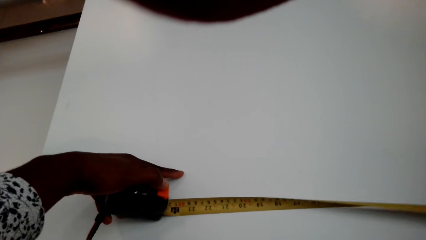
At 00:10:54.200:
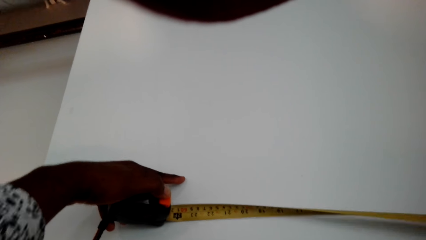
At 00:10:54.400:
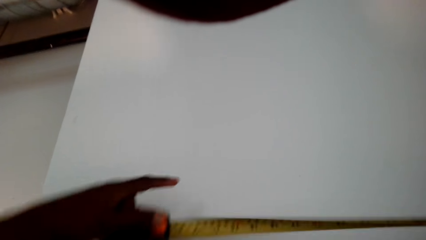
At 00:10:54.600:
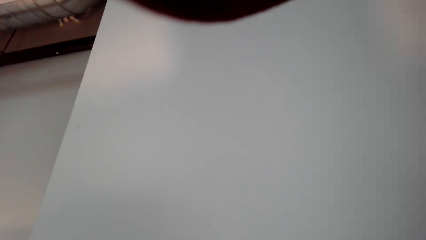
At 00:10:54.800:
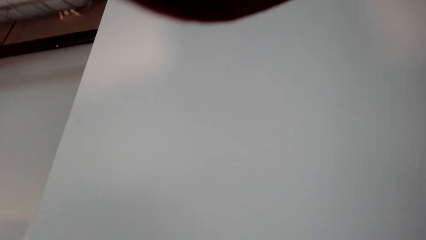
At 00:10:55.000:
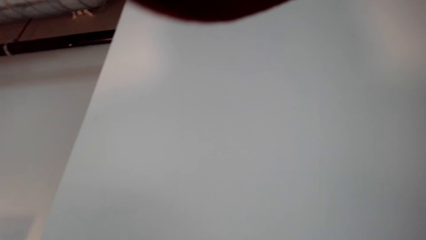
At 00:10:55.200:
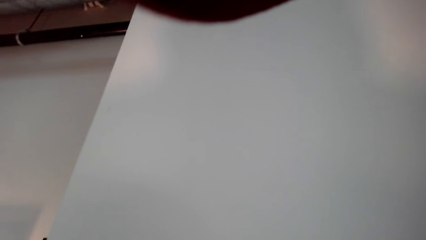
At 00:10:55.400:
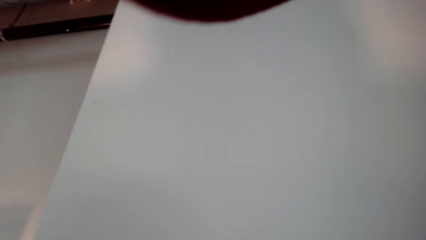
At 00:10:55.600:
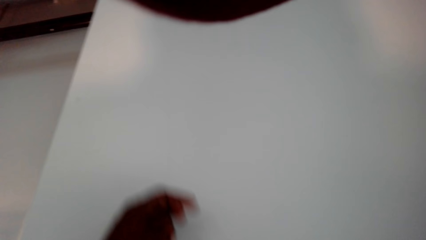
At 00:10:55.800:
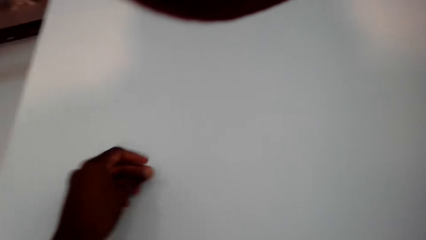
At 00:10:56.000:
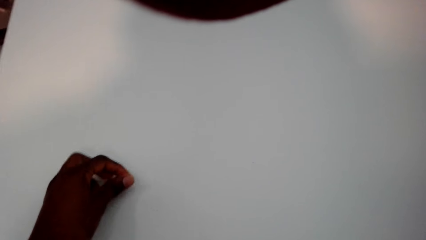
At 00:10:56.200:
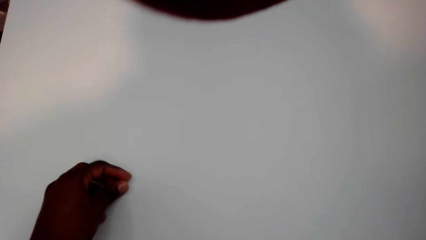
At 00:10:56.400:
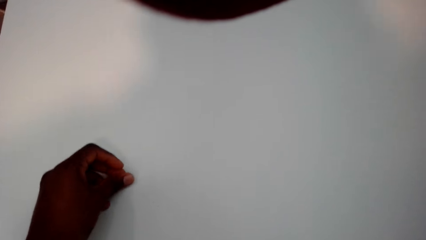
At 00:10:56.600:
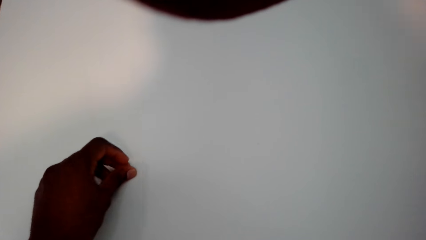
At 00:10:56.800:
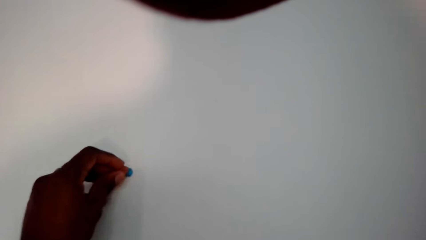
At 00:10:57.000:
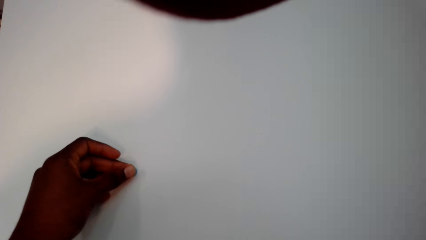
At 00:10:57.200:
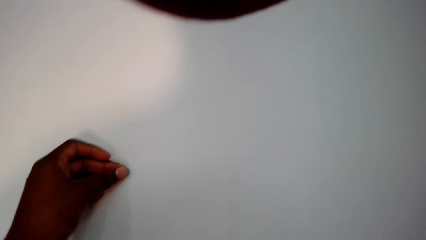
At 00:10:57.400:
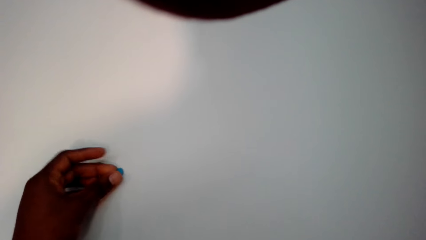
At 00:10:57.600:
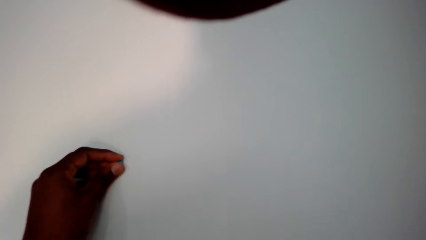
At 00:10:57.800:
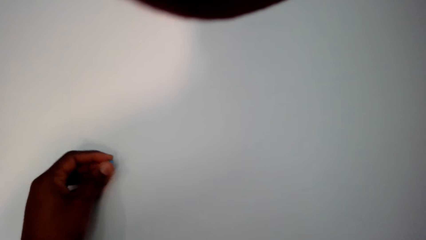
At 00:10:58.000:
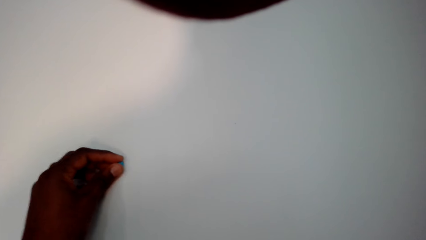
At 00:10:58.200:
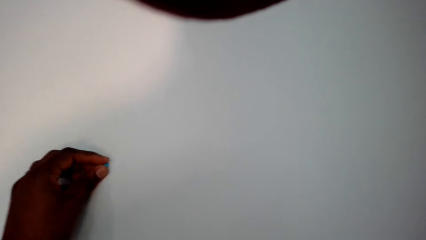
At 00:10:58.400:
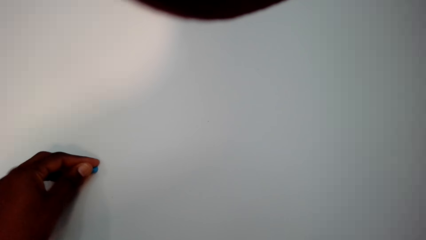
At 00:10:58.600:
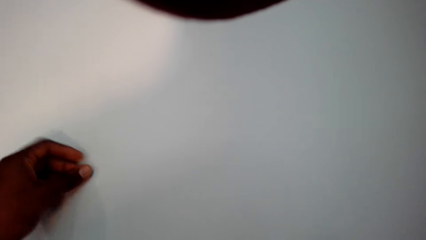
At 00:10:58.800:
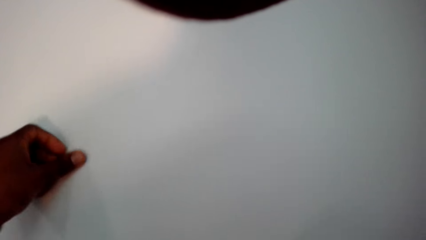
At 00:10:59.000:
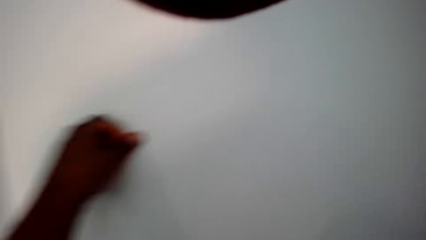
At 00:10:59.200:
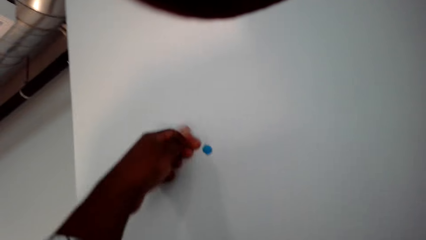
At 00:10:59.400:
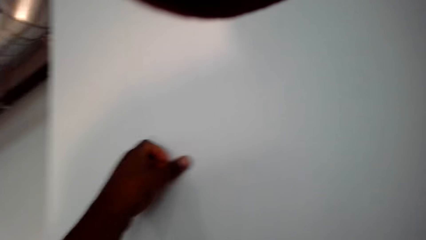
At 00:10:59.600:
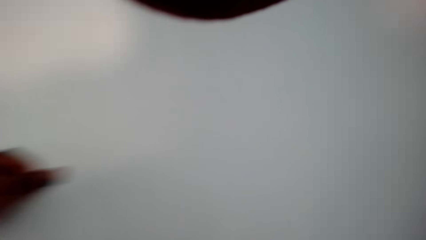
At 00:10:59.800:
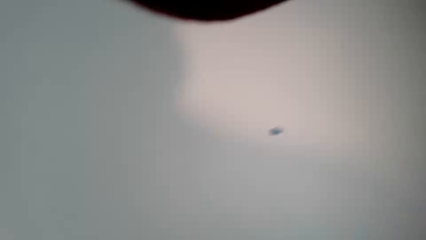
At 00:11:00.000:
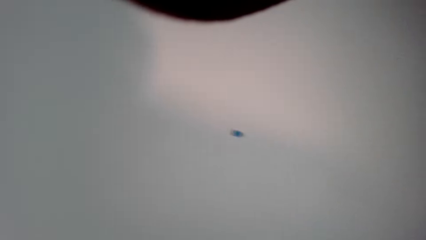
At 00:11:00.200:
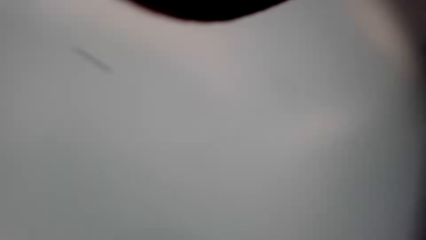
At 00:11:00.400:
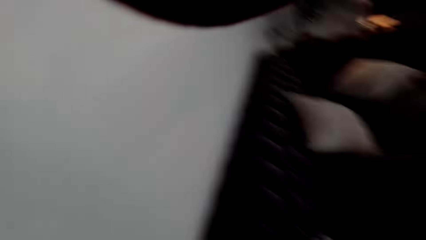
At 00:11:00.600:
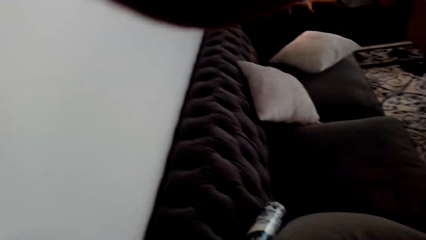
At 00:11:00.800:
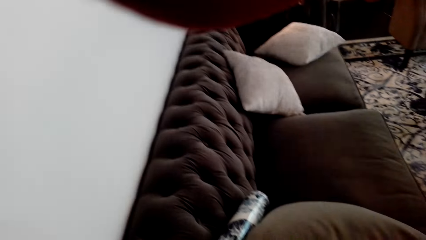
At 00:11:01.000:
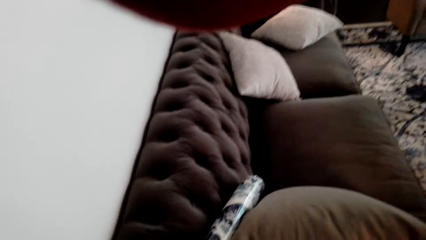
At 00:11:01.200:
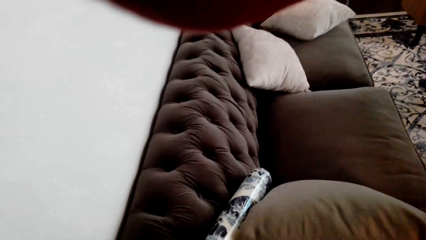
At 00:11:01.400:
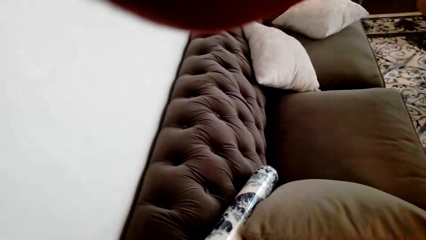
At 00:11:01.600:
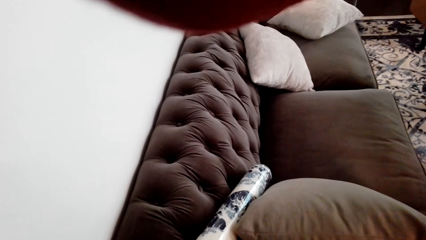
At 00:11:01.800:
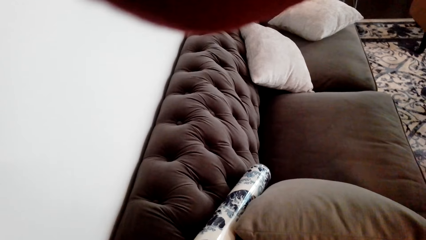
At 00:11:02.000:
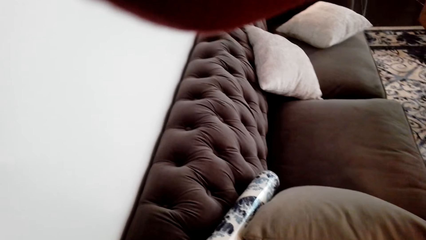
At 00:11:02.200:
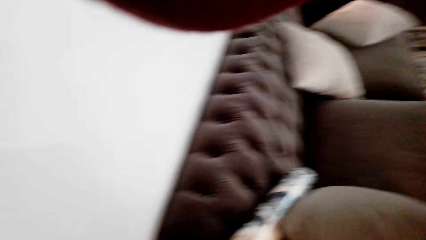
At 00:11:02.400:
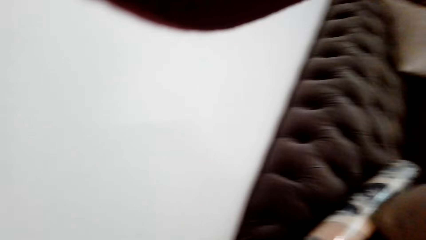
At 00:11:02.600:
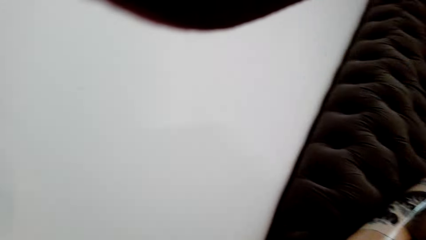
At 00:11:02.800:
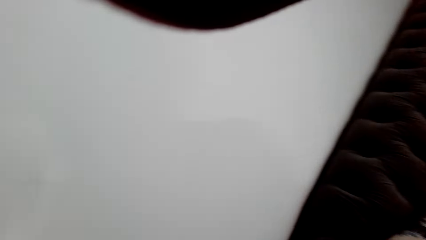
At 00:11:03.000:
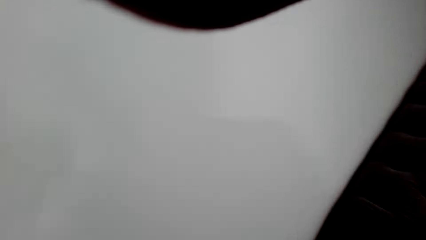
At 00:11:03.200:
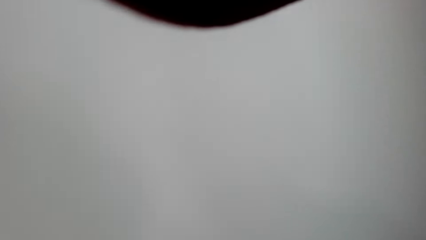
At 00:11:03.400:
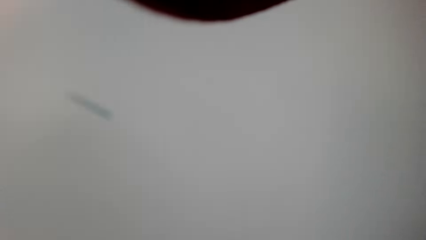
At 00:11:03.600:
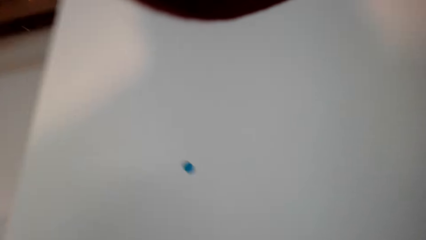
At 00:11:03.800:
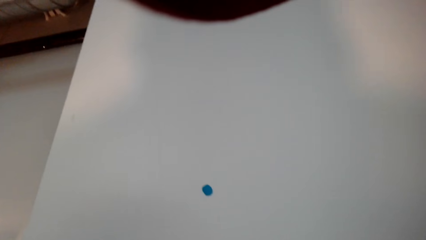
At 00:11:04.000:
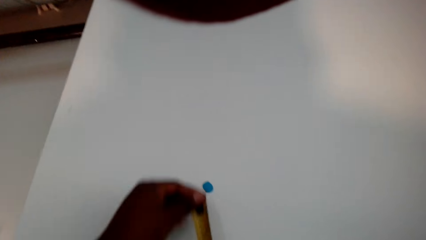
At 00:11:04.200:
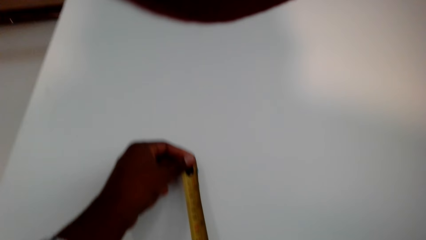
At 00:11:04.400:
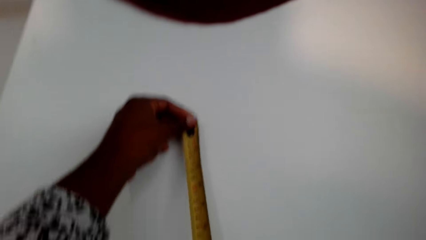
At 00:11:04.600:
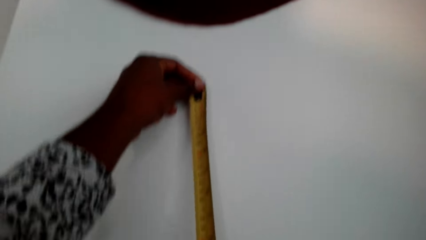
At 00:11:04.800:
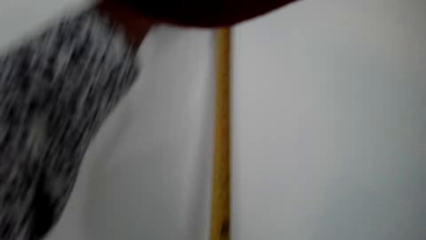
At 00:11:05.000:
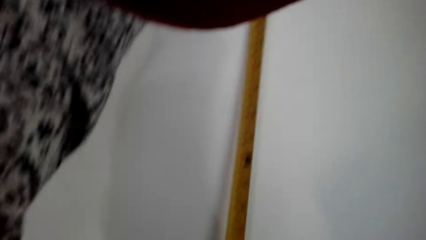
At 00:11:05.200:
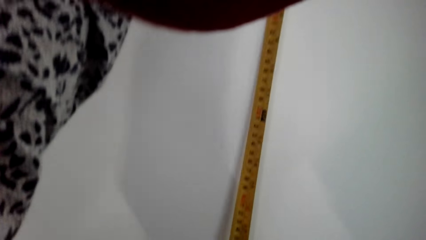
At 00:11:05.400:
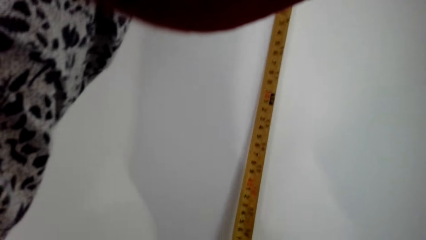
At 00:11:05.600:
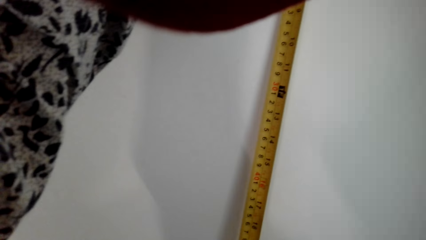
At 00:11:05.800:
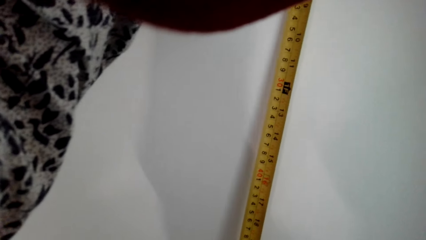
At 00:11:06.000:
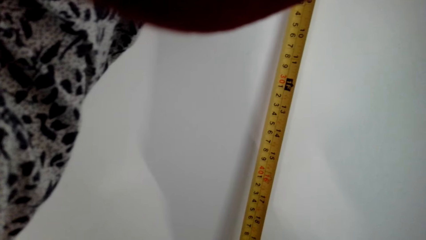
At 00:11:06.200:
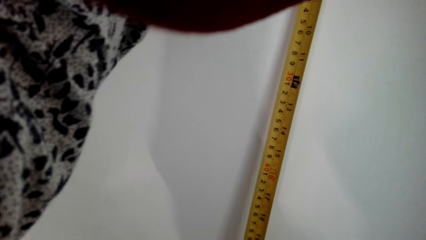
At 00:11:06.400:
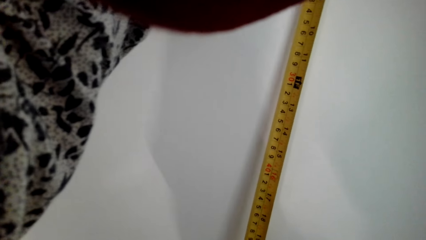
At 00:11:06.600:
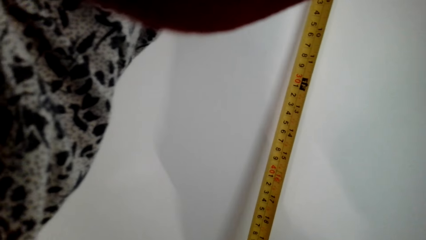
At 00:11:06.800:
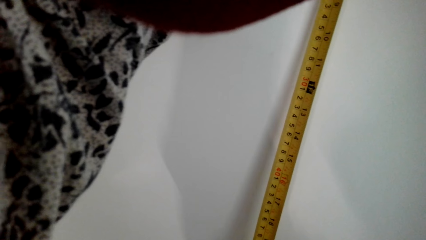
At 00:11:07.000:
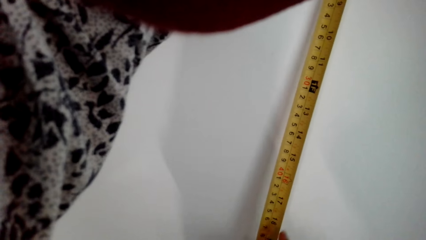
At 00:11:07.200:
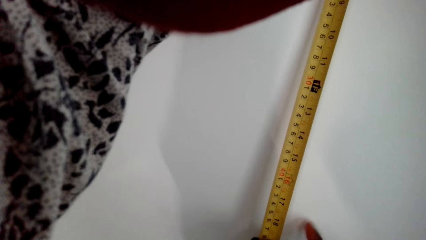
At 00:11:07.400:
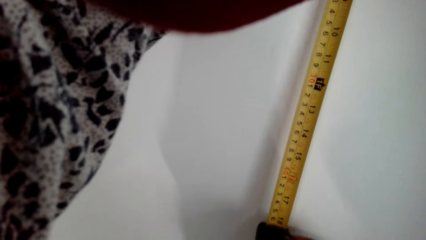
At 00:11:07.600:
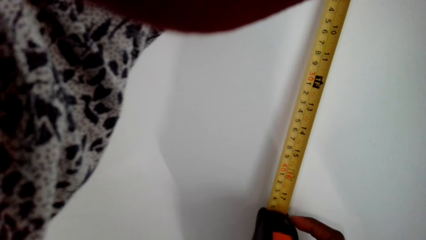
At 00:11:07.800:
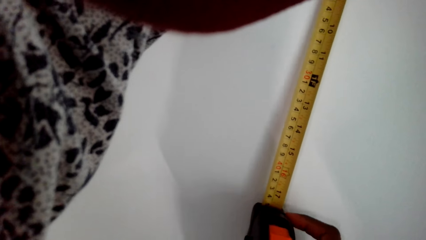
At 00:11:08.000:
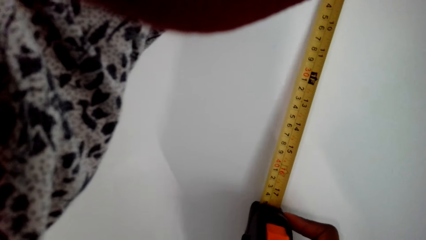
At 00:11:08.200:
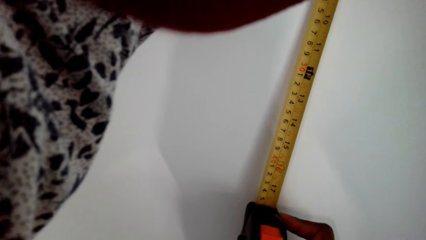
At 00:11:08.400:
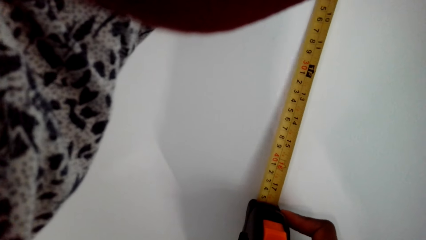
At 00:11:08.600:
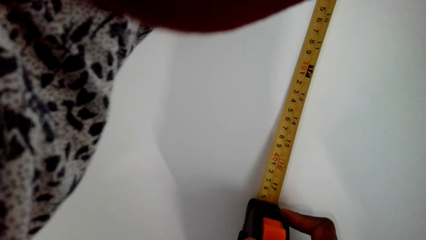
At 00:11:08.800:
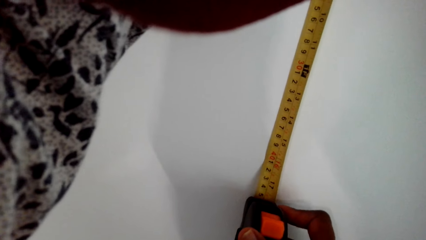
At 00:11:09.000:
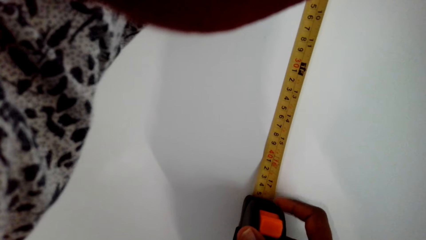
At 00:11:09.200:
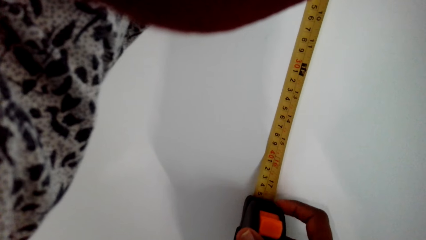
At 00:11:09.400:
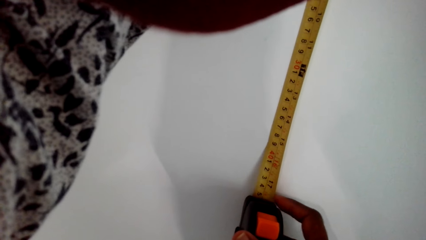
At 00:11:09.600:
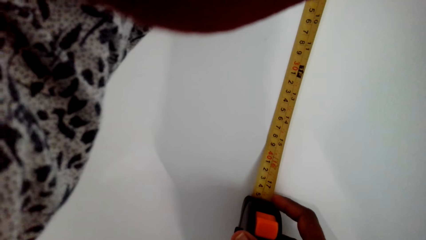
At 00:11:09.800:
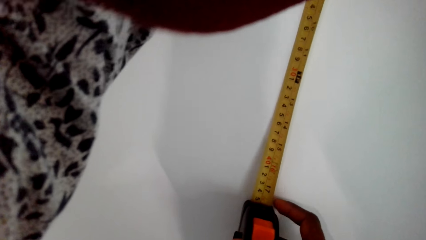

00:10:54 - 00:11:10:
The camera wearer sticks something on the wall. They measure the wall.
